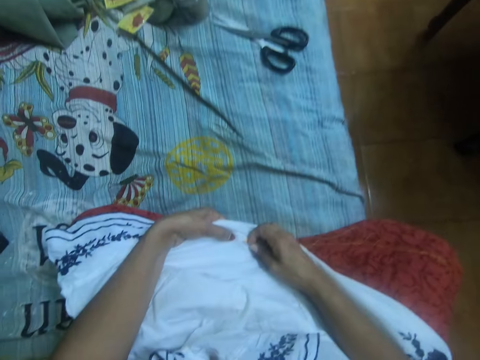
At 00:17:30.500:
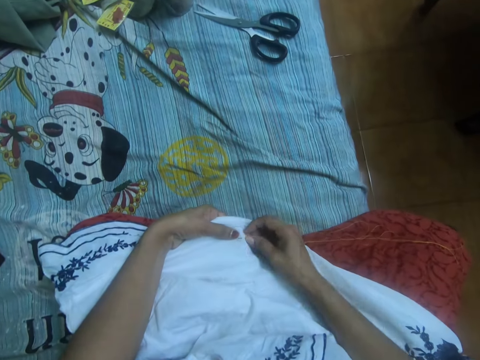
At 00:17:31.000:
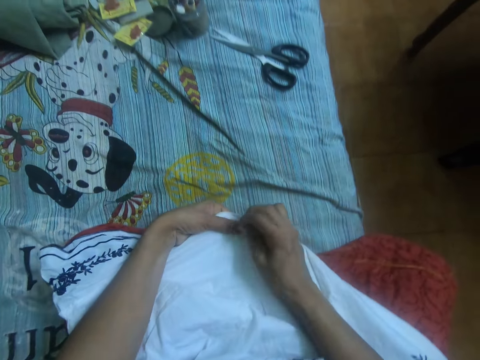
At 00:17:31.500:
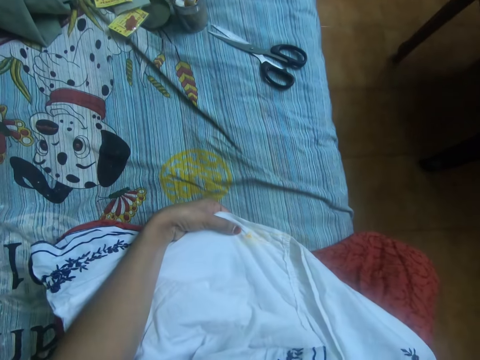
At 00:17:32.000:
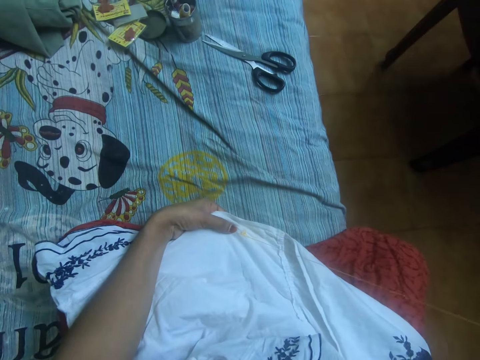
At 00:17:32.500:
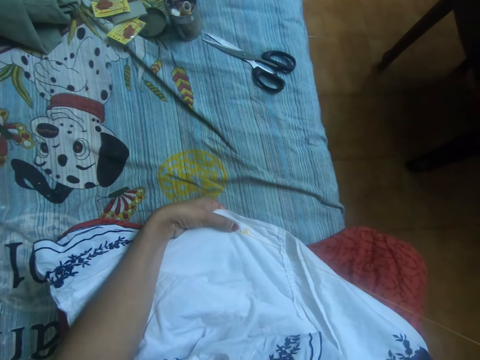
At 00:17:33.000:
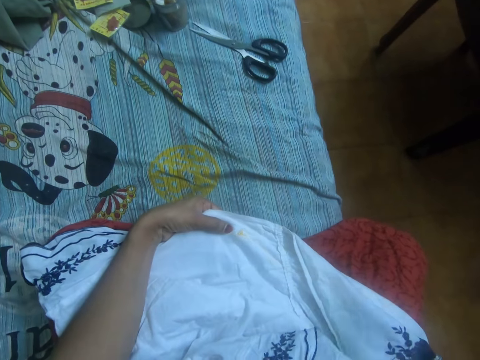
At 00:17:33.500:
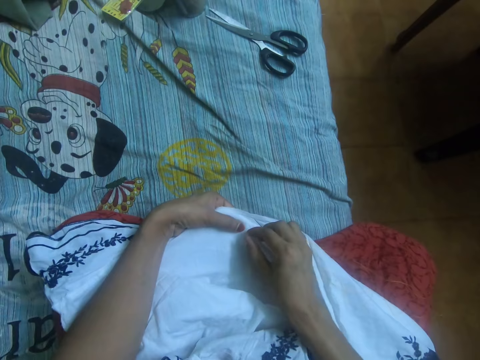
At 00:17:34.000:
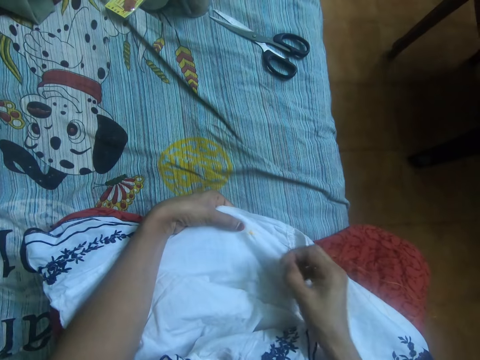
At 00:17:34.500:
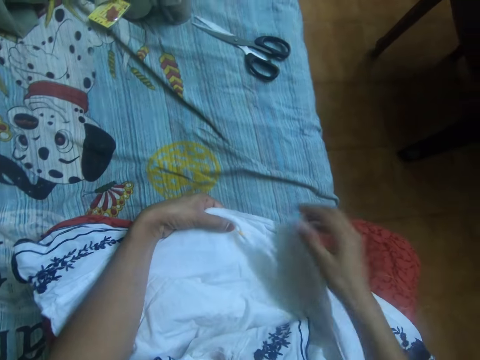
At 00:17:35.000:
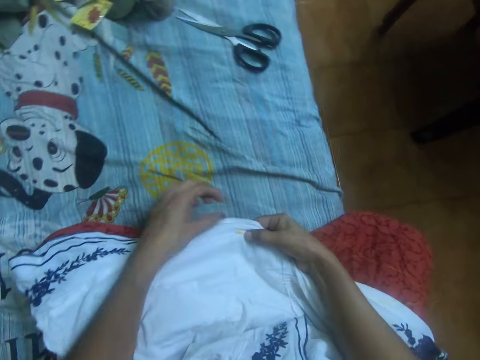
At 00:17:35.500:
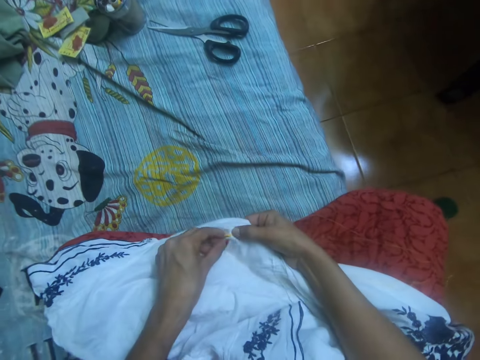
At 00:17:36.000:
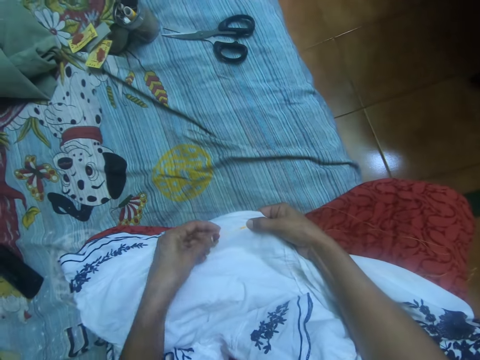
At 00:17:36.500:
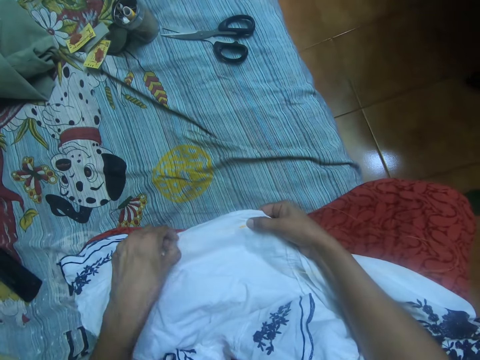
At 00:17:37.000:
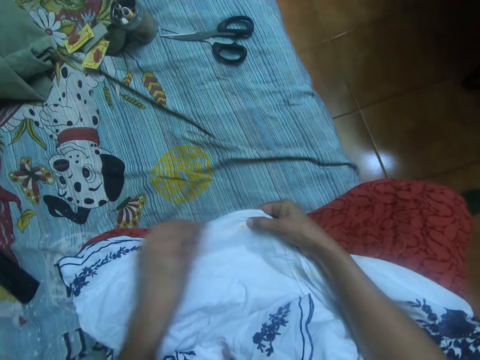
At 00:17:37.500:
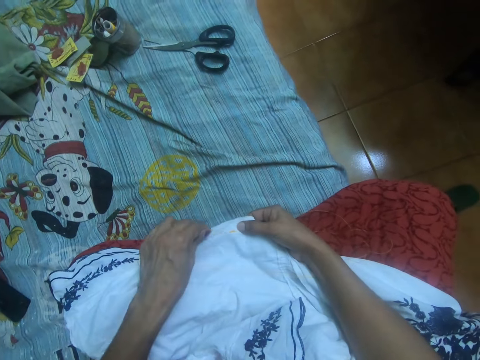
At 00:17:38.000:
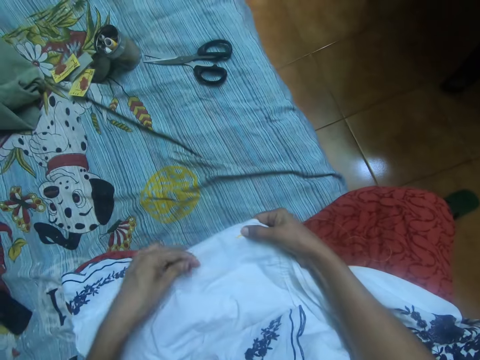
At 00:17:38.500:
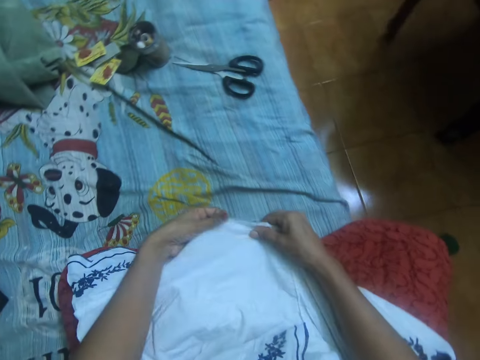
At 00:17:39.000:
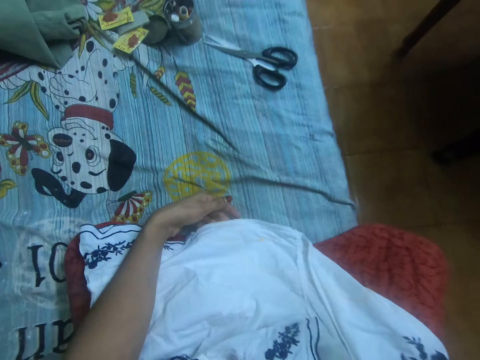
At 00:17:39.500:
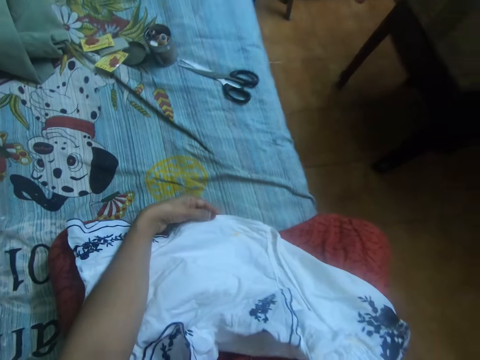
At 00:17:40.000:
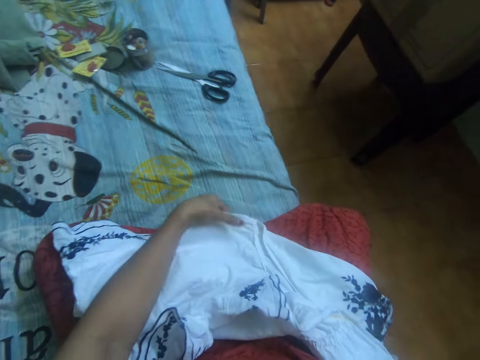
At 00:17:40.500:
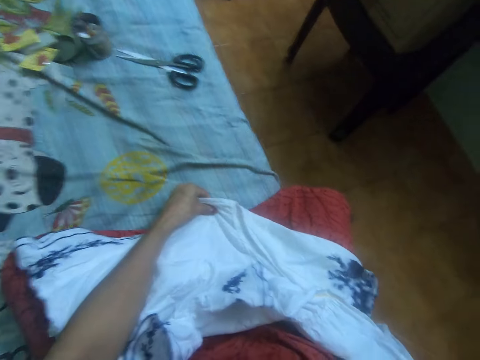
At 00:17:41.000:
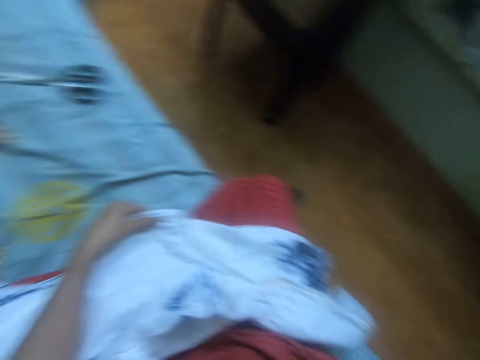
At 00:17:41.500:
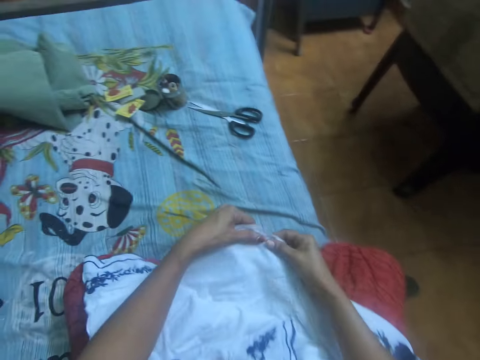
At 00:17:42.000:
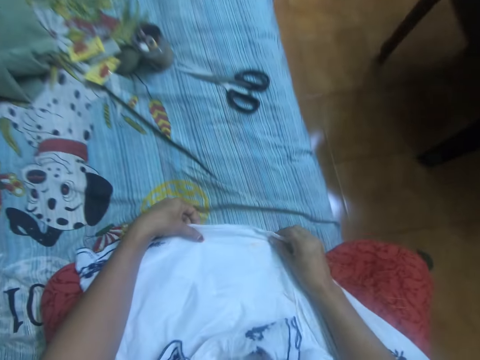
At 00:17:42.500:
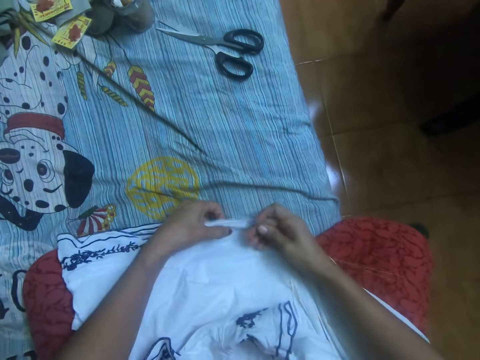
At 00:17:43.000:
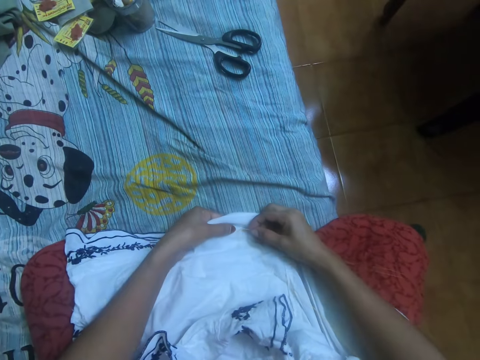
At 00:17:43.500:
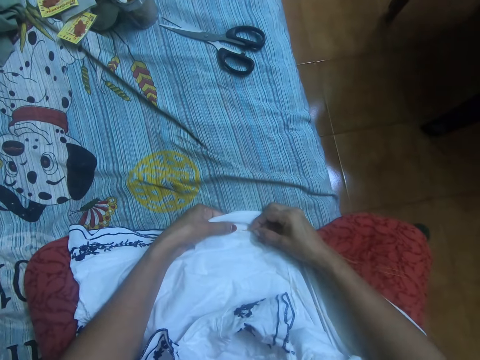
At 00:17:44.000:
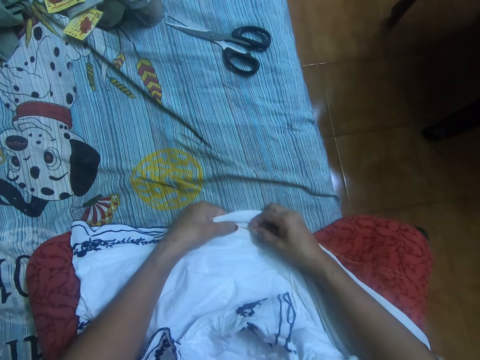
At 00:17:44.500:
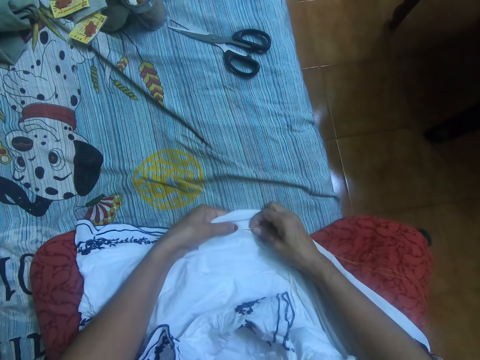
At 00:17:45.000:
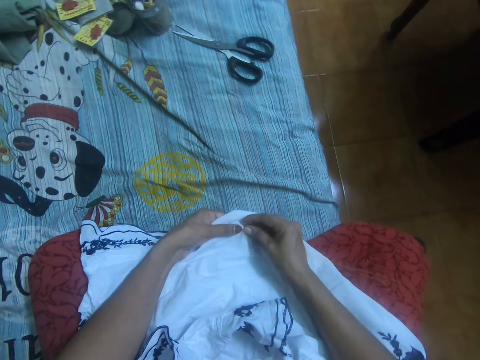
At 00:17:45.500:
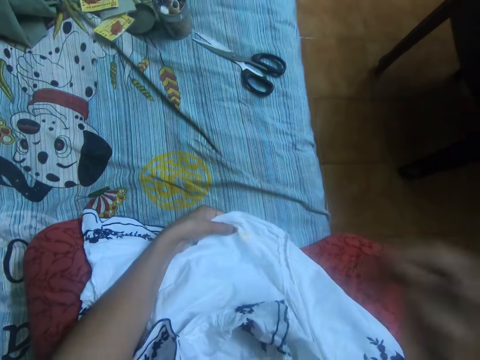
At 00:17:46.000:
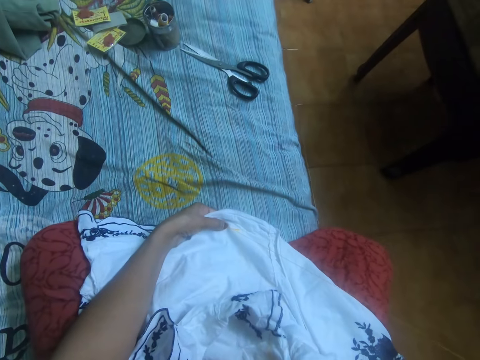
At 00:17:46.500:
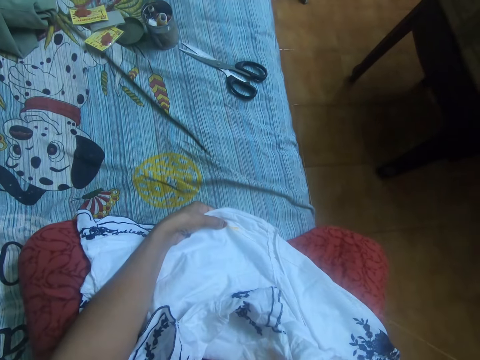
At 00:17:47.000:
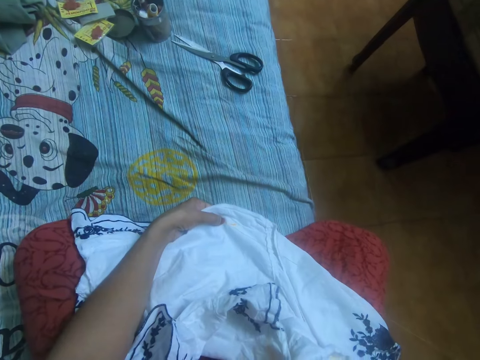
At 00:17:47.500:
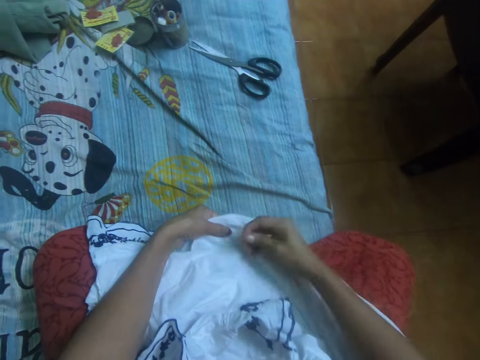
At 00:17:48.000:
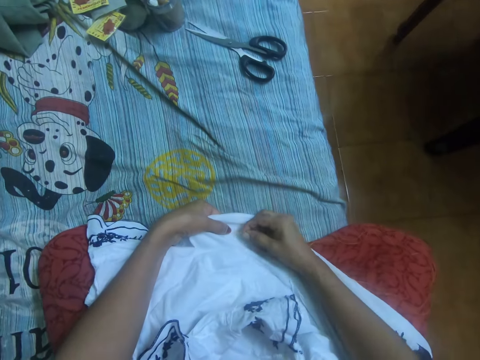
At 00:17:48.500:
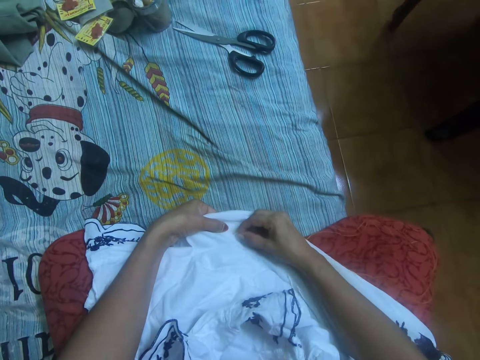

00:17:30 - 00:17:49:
The camera wearer sews the dress with the needle in her right hand. She adjusts the thread in the dress. She adjusts the dress with her hands. She sews the dress with the needle in her right hand.

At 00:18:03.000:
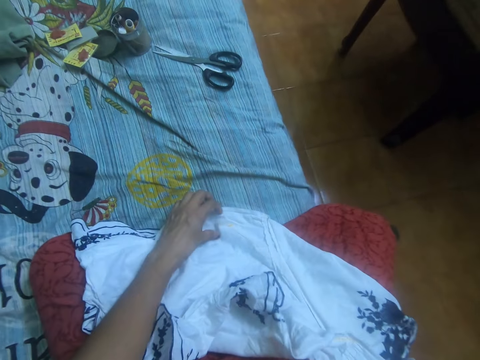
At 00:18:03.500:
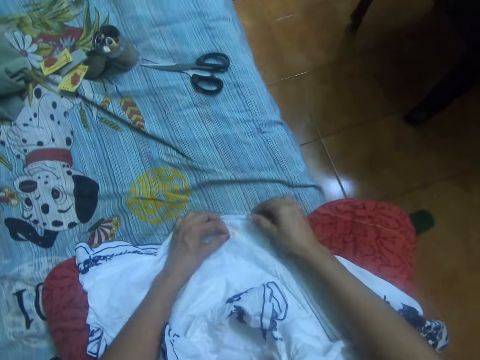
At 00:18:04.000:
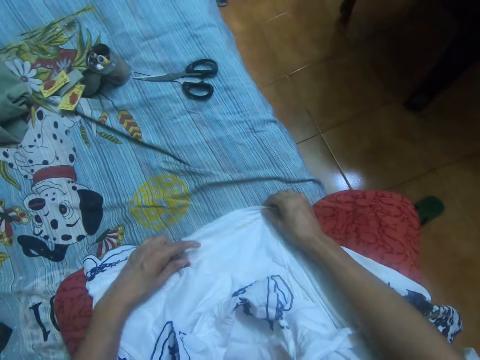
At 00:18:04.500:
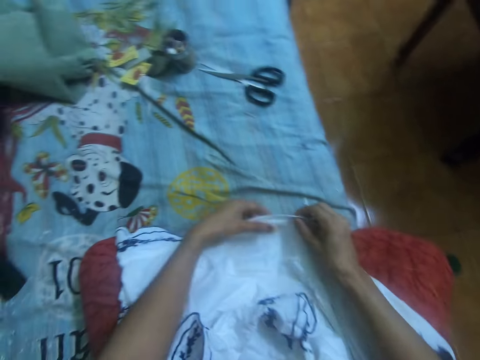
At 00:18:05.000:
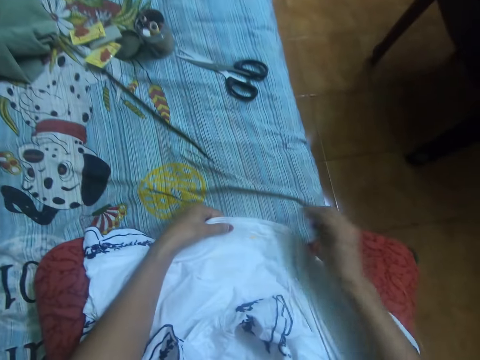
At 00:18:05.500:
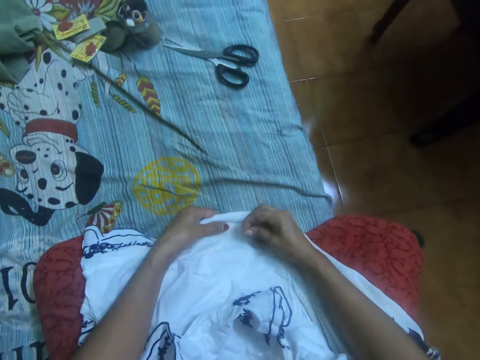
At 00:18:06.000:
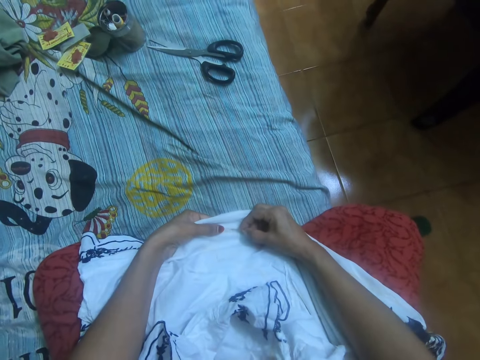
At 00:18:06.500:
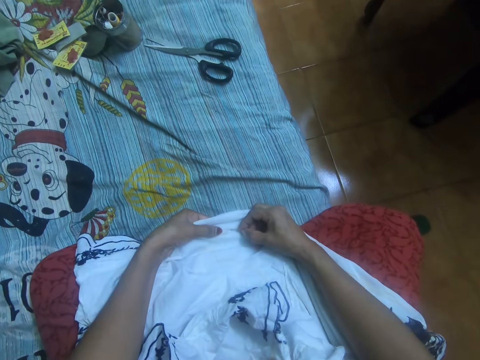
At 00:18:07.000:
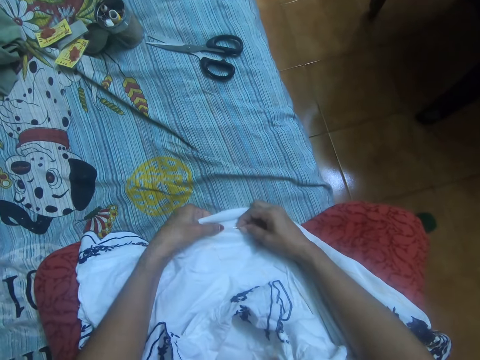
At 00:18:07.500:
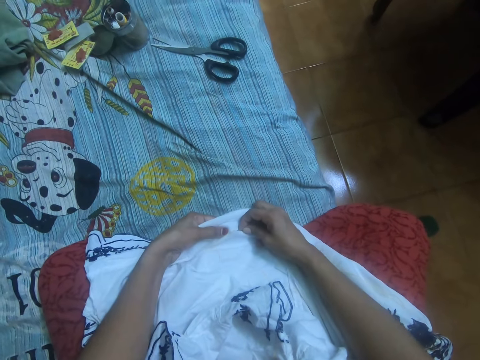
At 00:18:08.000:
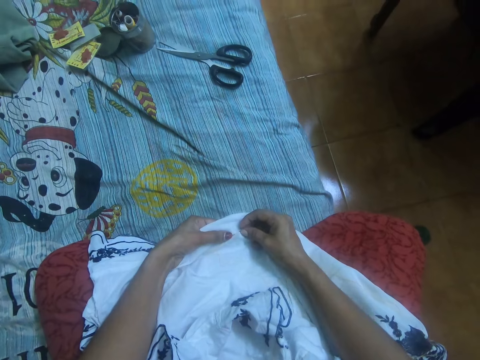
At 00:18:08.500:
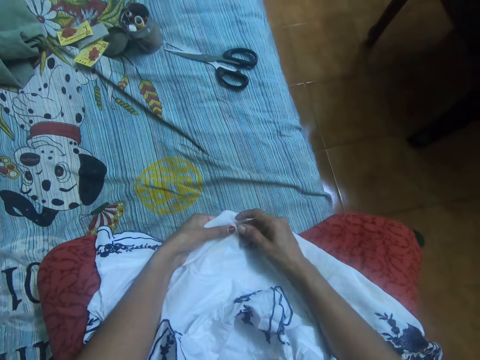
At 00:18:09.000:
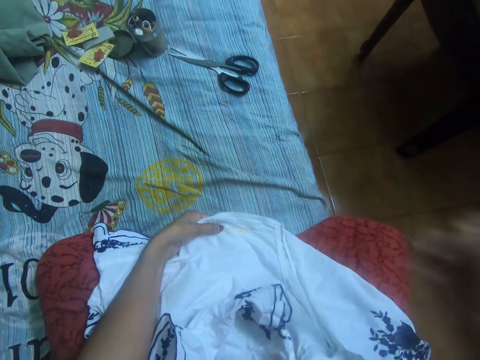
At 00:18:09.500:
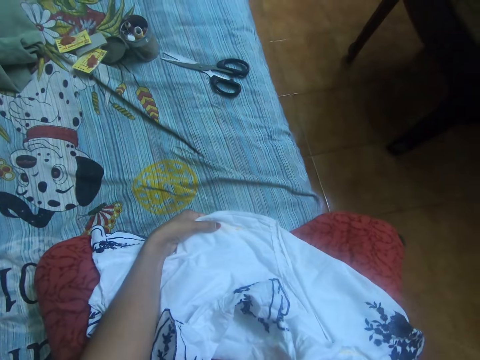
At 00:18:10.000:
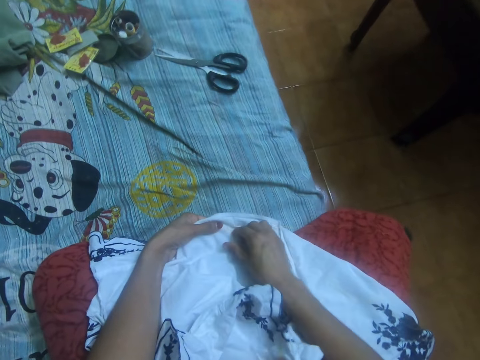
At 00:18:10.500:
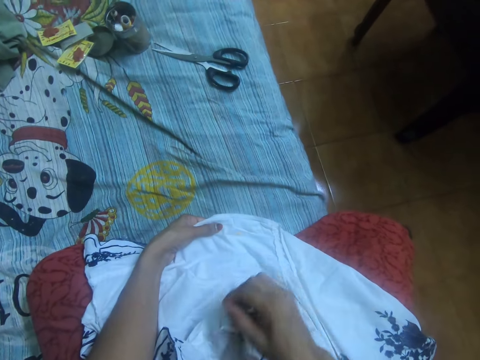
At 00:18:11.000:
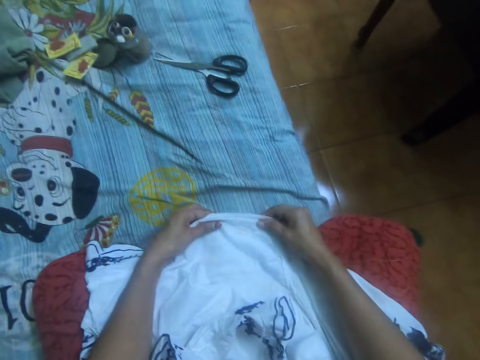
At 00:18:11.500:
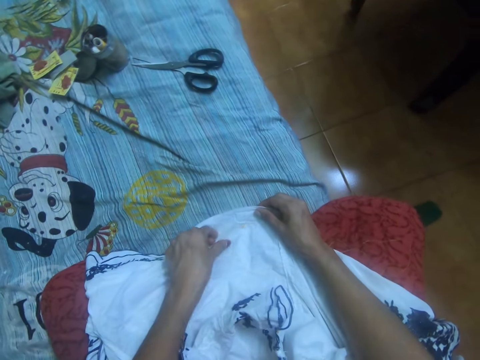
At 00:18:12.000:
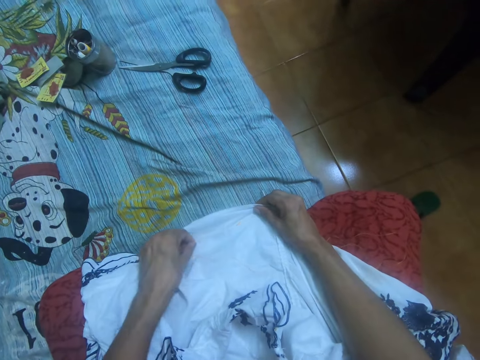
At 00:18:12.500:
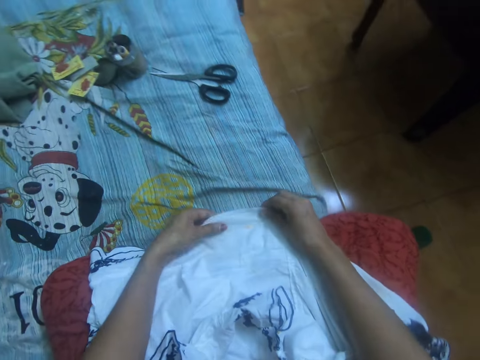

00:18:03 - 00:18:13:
The camera wearer adjusts the thread in the dress. She sews the dress with the needle in her right hand.
